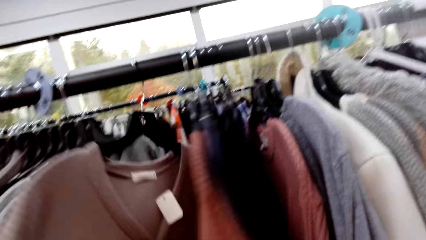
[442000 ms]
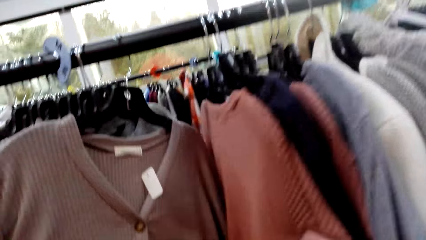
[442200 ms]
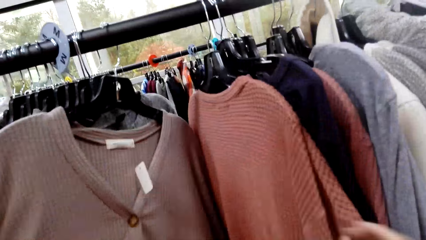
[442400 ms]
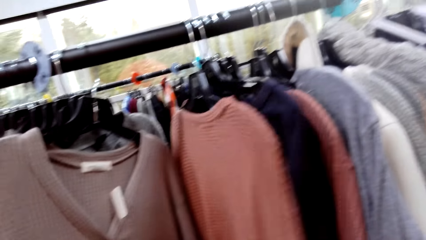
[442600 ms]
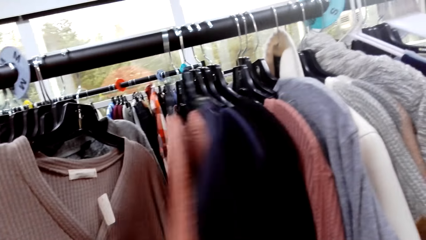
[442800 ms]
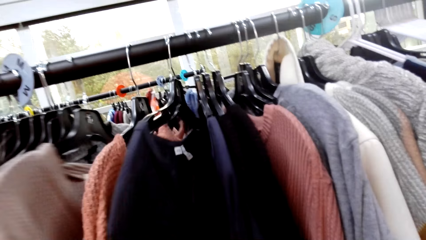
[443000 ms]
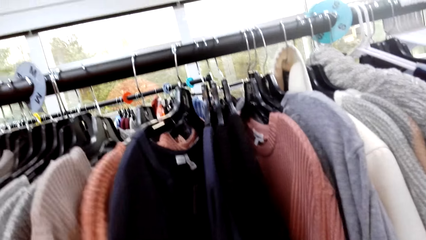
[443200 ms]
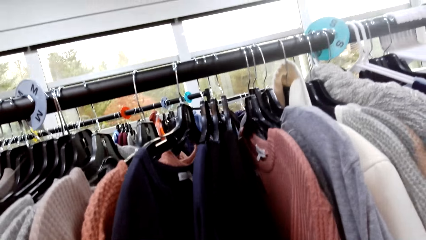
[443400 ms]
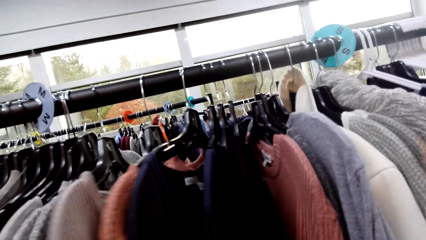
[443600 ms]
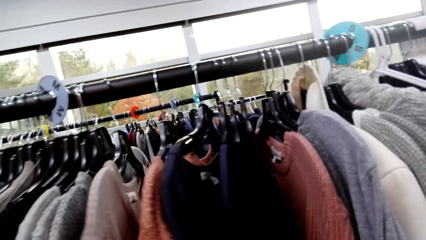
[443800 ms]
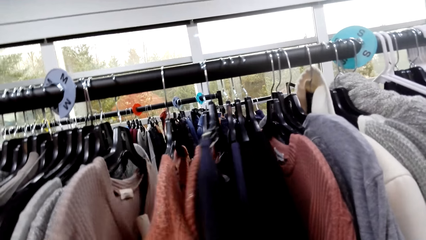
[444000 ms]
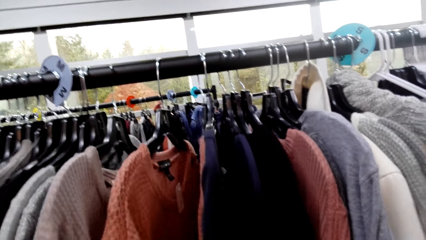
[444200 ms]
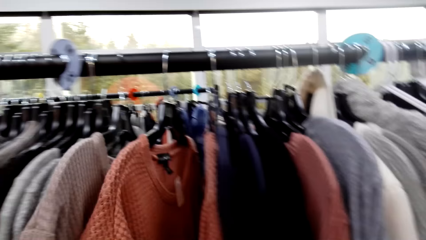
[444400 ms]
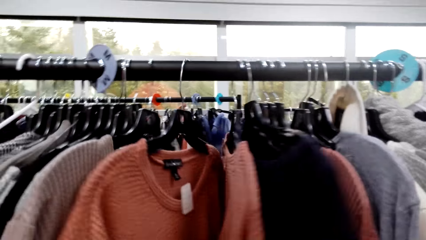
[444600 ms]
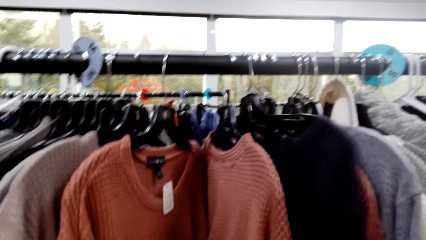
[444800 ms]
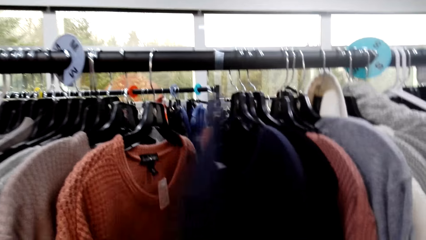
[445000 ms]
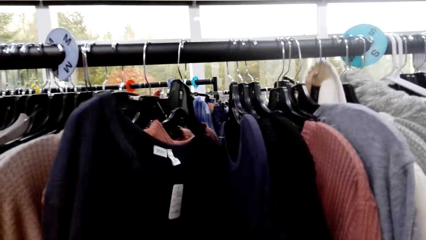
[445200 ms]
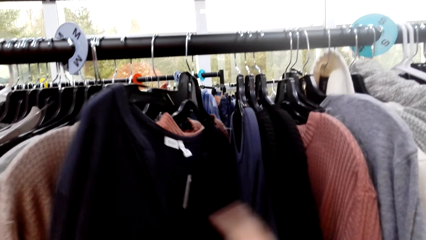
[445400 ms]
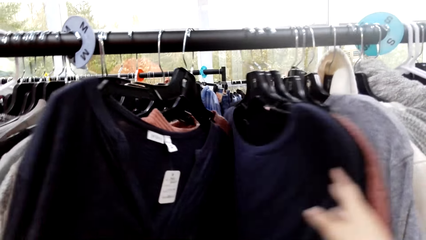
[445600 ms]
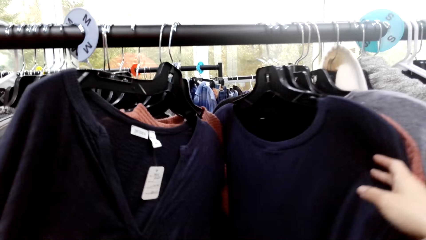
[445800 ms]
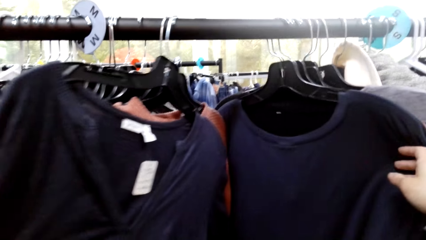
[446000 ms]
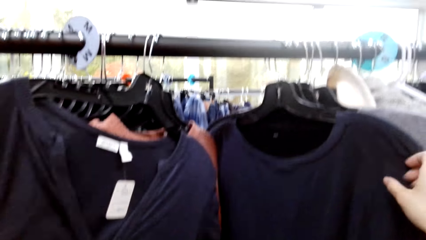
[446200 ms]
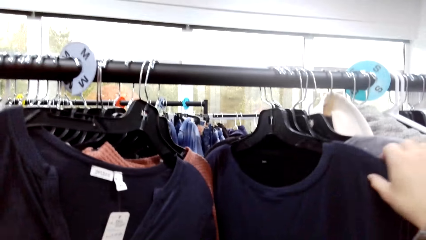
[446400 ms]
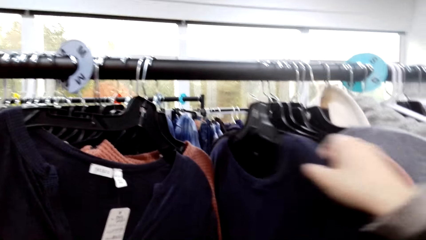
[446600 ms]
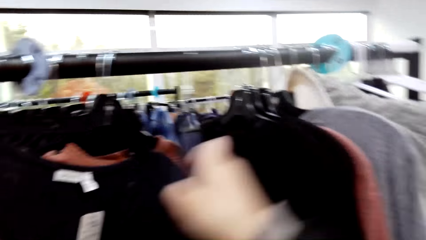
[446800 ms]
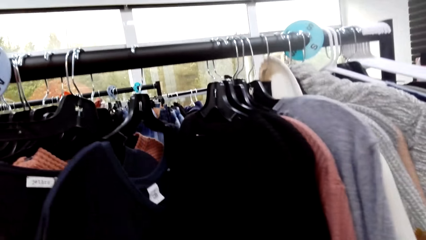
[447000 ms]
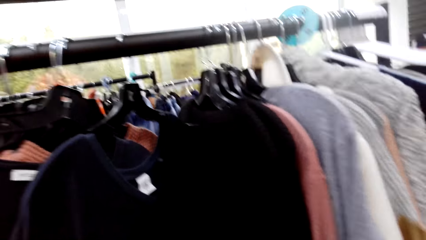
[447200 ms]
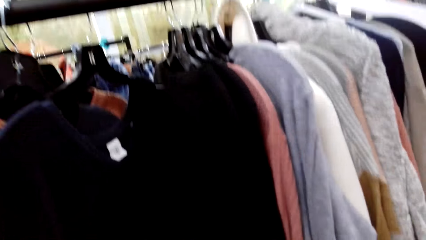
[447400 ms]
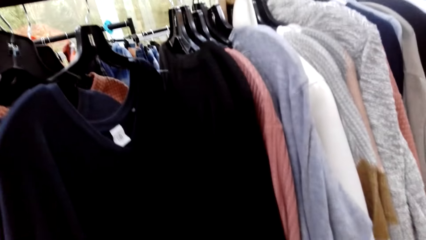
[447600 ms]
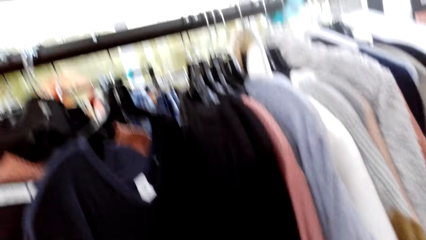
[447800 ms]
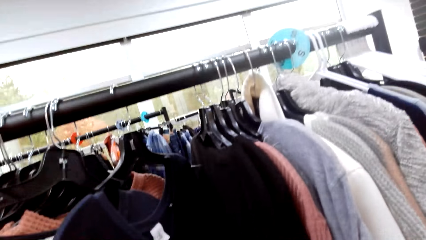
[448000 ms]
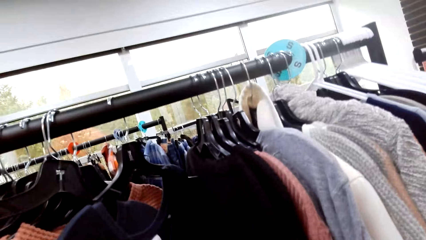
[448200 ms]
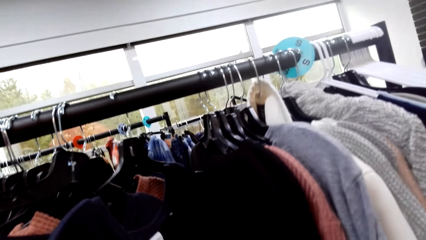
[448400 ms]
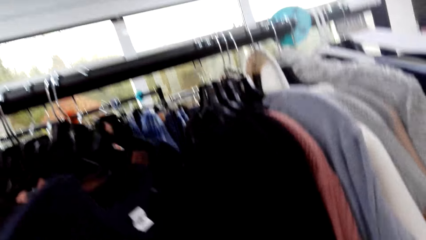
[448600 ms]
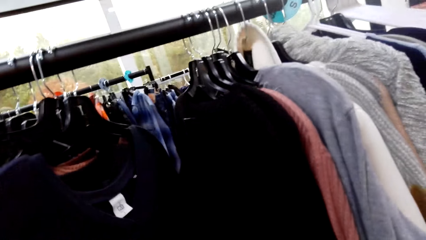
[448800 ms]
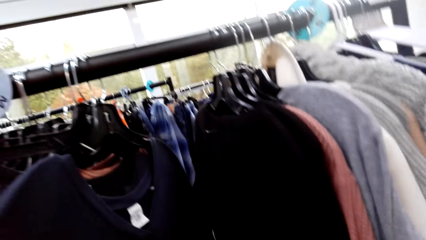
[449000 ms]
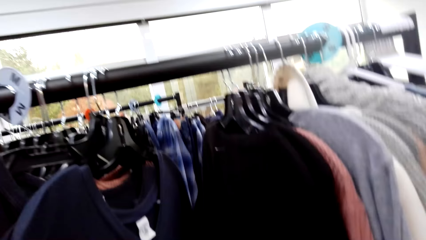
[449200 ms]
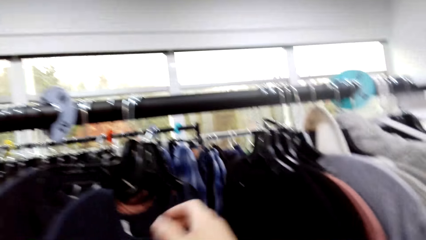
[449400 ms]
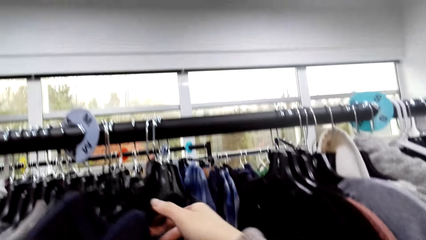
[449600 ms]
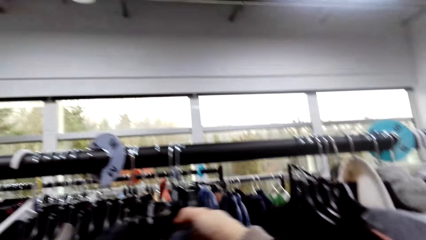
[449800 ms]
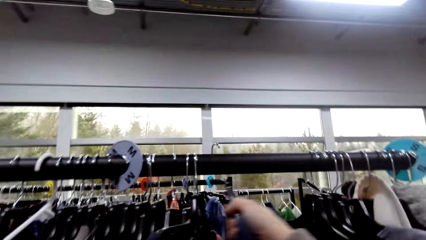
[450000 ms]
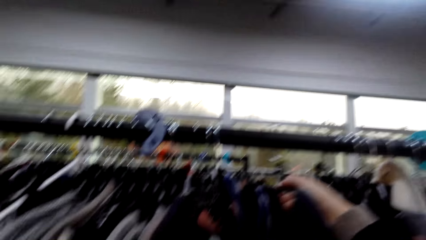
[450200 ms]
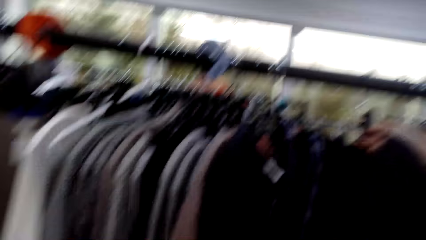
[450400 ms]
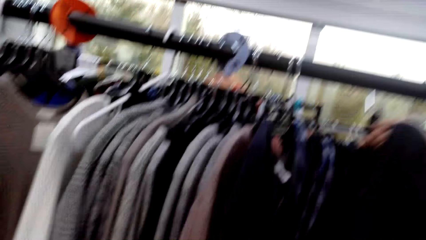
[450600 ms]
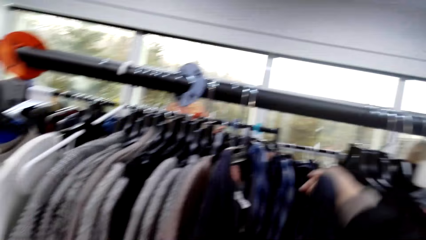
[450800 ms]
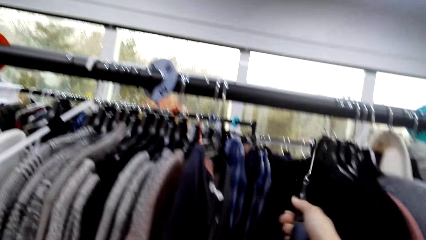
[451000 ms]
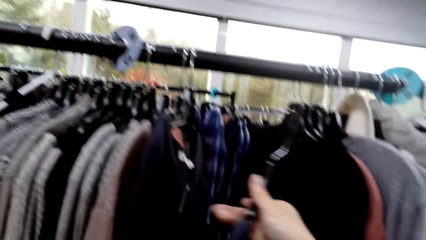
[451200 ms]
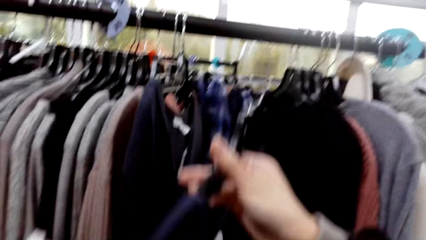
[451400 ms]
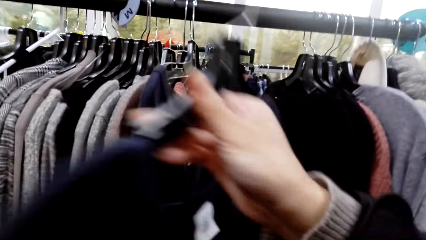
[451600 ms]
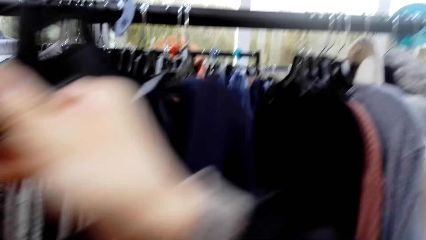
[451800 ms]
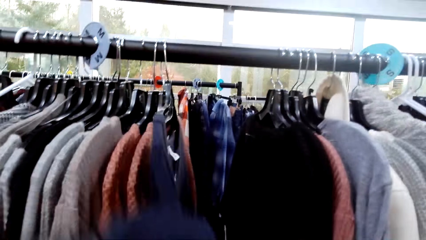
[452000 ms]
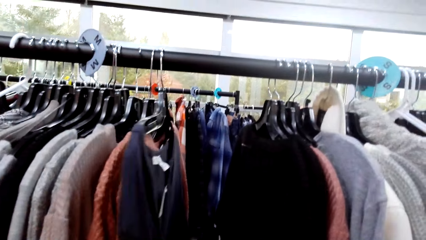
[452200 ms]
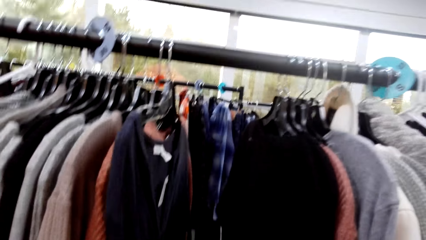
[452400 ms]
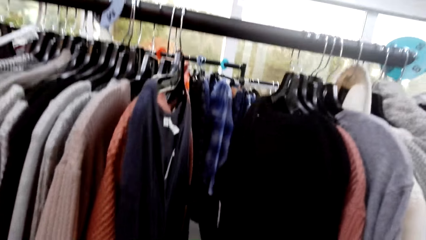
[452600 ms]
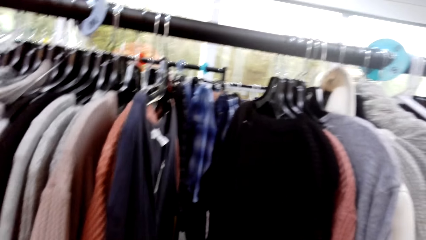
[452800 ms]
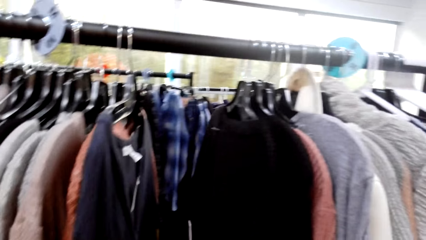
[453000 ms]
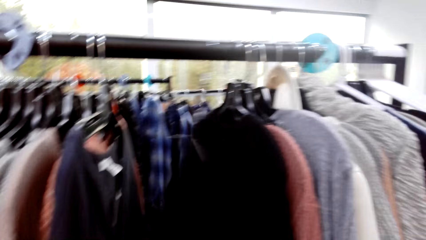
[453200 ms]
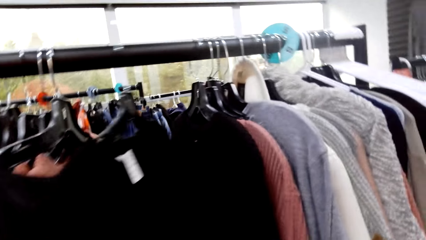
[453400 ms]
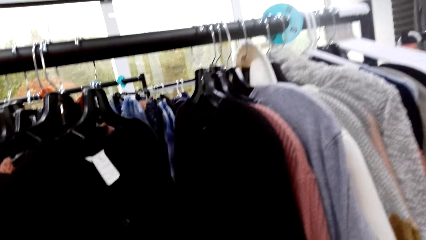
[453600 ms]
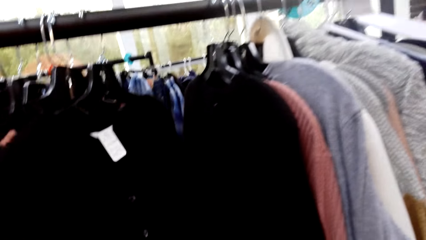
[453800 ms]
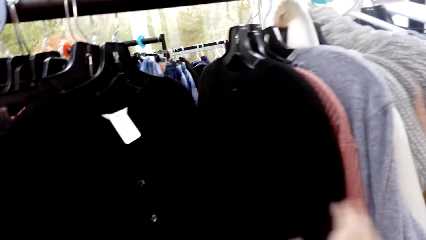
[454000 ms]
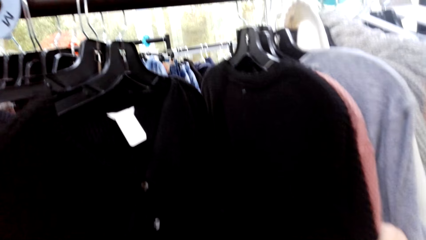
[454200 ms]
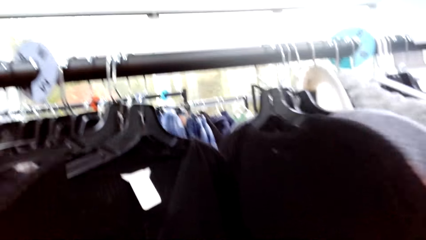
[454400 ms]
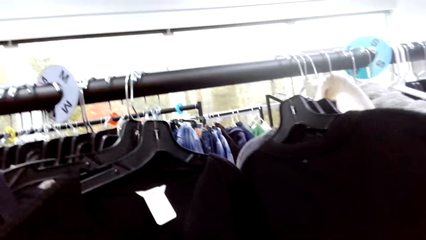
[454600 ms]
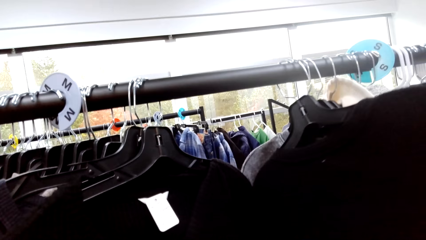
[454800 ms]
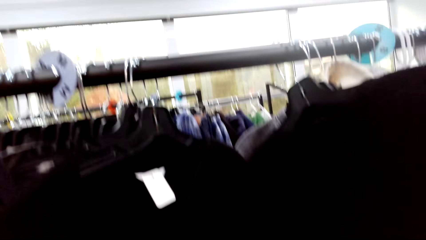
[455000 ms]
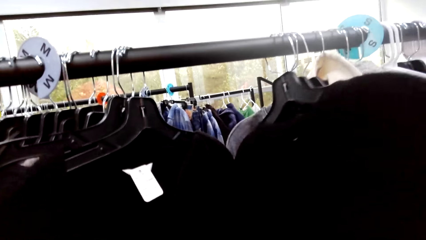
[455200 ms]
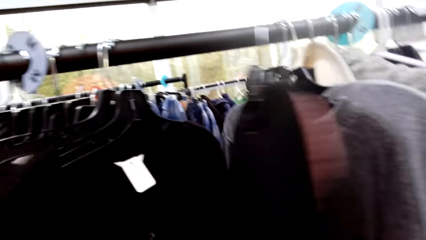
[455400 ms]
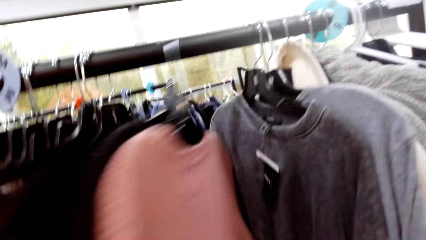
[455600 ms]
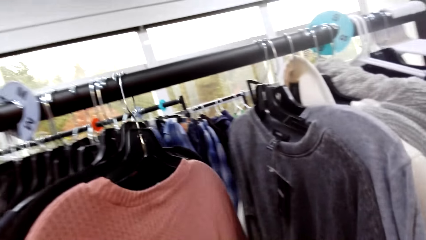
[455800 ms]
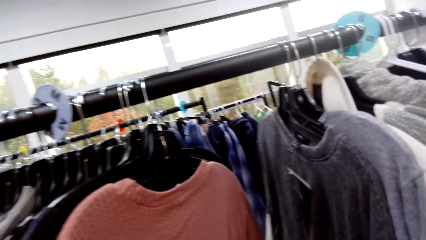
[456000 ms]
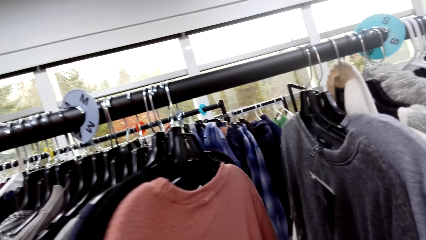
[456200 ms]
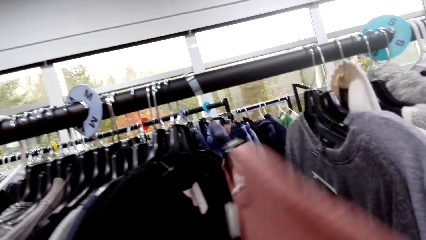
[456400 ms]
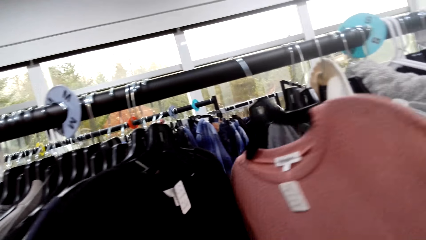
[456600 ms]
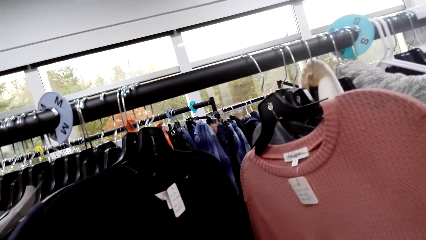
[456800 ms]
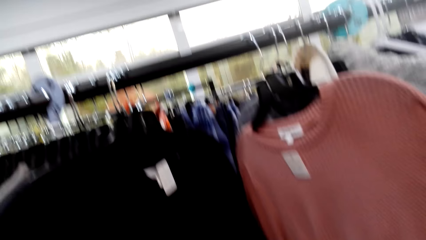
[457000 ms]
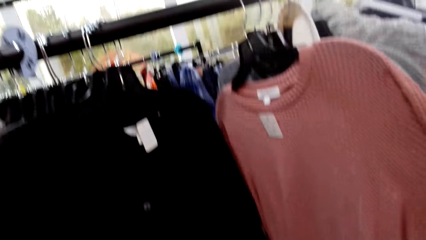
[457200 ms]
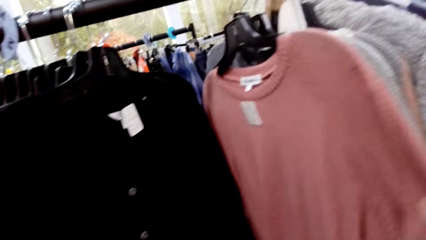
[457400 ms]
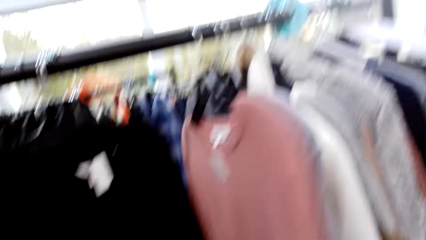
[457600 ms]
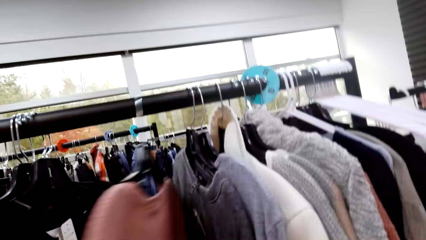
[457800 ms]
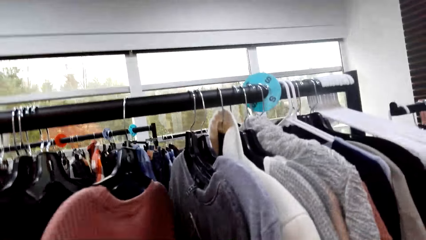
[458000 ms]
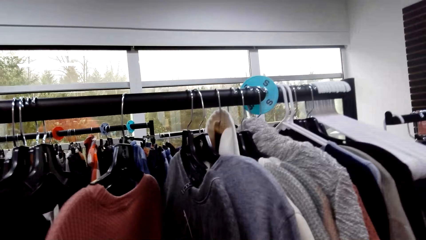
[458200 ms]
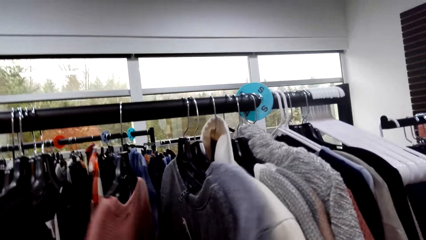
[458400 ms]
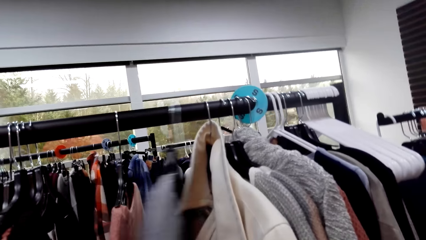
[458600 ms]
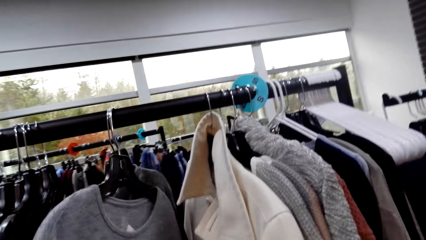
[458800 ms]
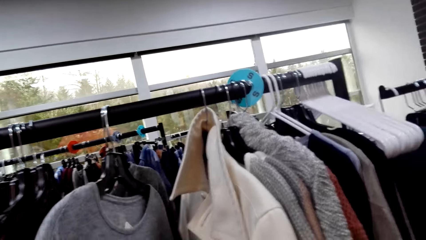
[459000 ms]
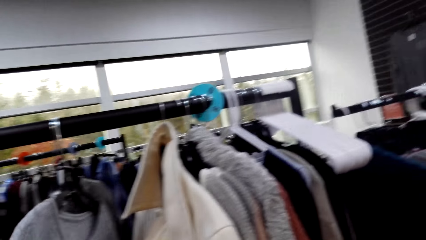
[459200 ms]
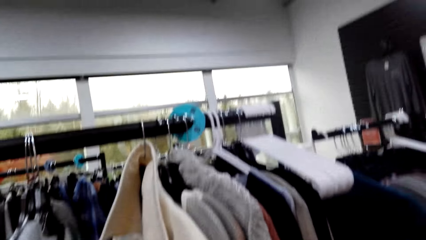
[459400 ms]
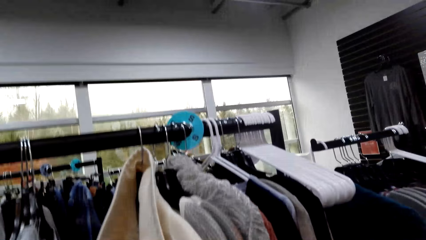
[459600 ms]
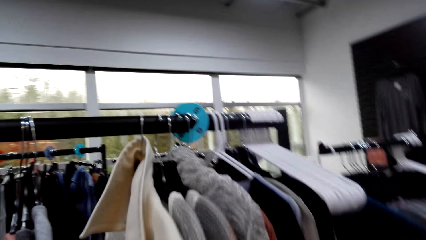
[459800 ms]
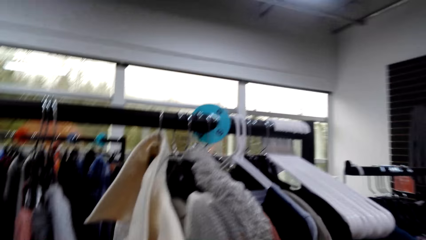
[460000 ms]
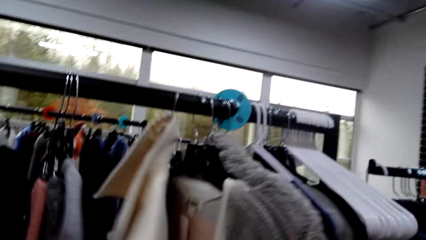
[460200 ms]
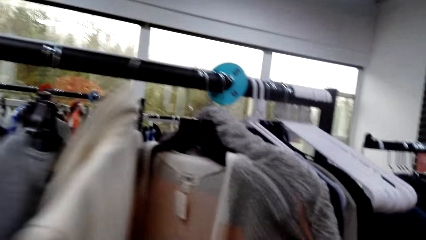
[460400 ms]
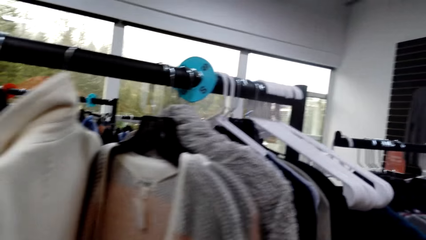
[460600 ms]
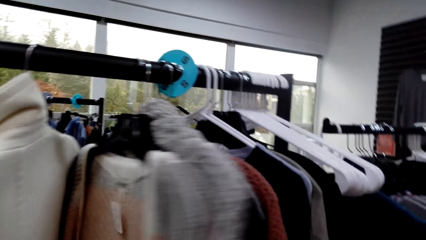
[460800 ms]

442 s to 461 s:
The camera wearer picks a cloth from the hanger. They select clothes in the hanger.
